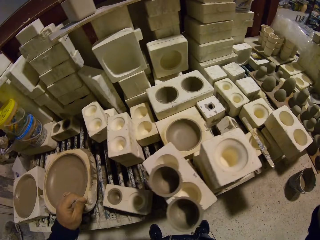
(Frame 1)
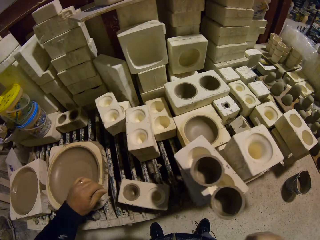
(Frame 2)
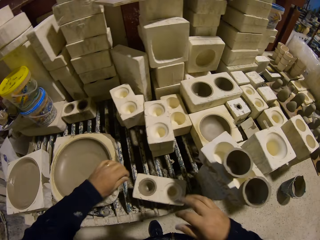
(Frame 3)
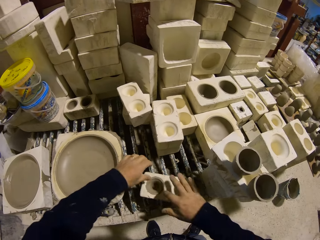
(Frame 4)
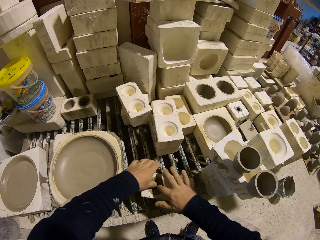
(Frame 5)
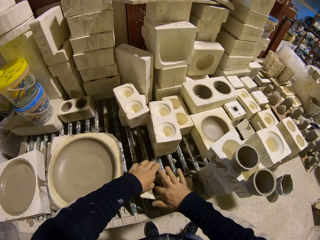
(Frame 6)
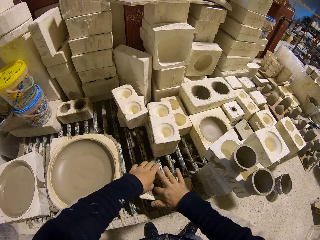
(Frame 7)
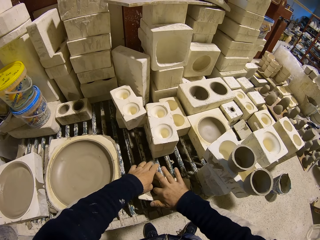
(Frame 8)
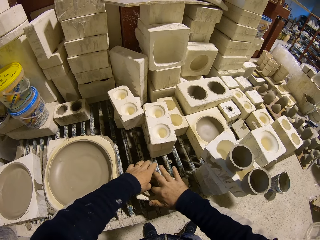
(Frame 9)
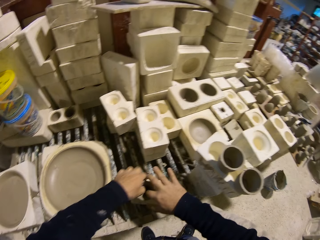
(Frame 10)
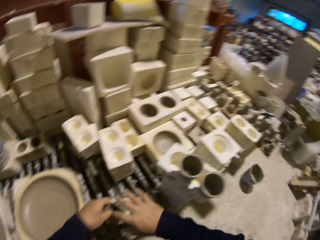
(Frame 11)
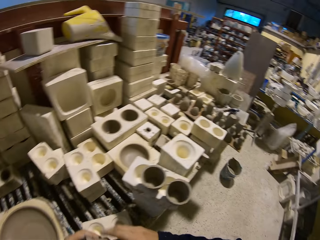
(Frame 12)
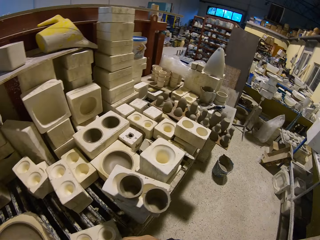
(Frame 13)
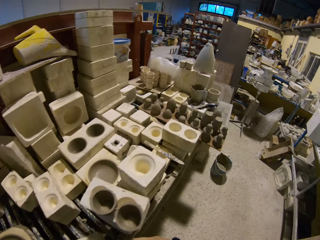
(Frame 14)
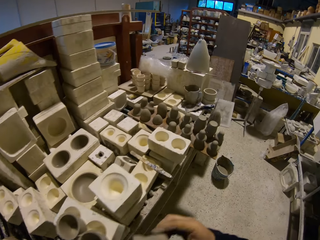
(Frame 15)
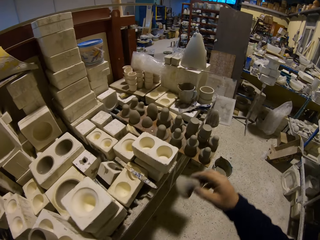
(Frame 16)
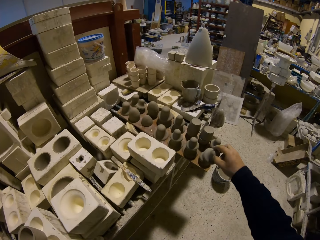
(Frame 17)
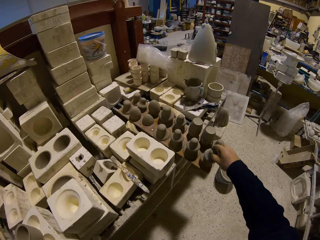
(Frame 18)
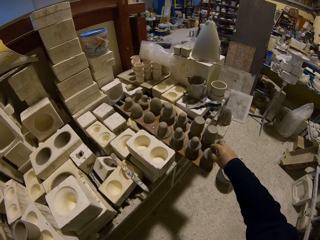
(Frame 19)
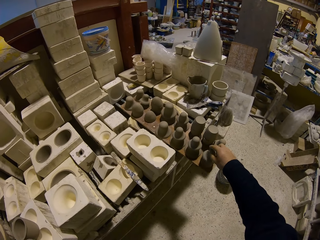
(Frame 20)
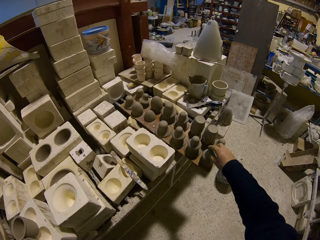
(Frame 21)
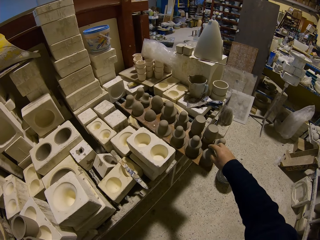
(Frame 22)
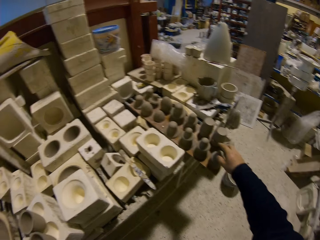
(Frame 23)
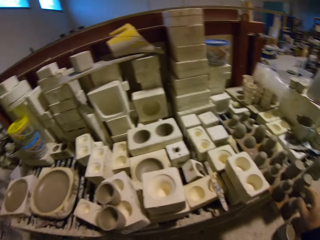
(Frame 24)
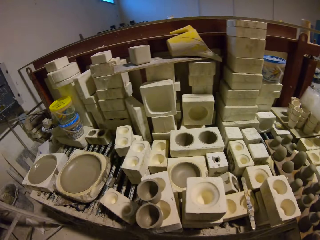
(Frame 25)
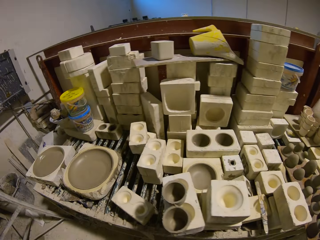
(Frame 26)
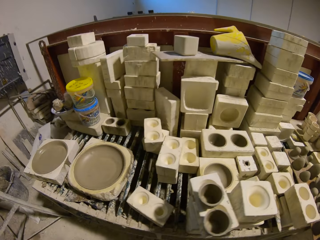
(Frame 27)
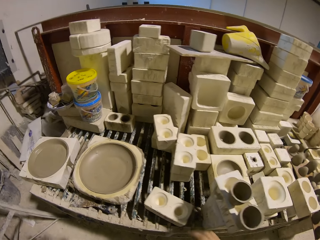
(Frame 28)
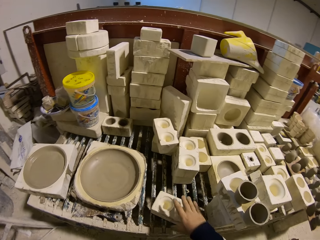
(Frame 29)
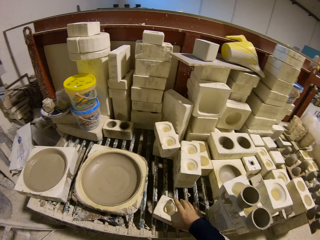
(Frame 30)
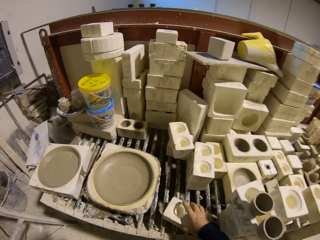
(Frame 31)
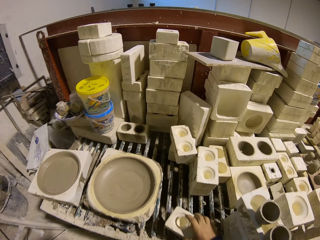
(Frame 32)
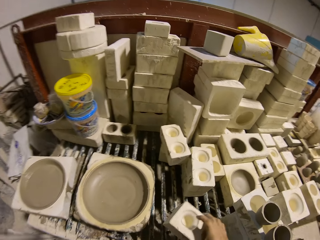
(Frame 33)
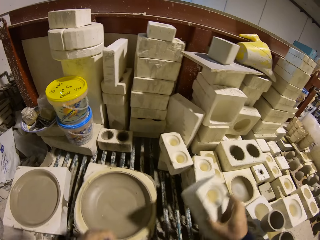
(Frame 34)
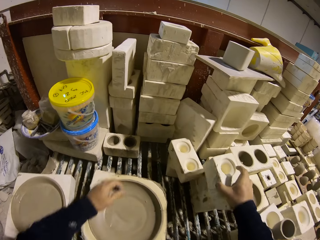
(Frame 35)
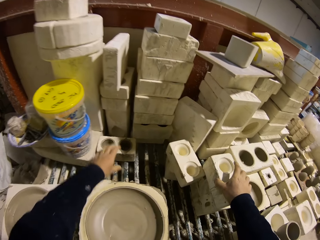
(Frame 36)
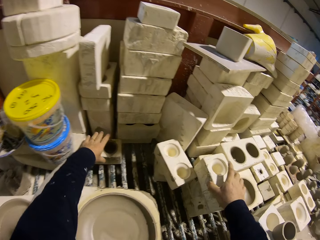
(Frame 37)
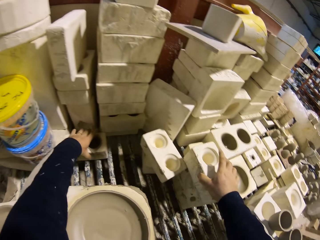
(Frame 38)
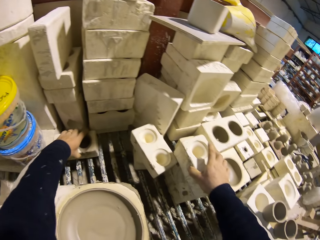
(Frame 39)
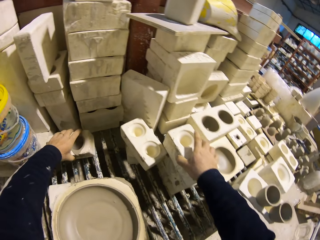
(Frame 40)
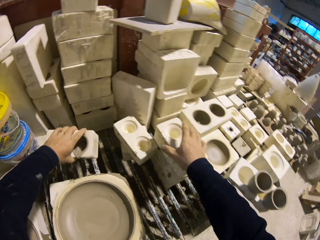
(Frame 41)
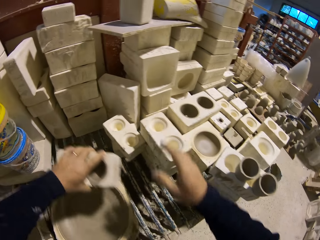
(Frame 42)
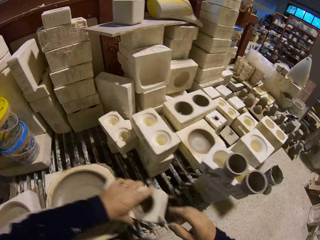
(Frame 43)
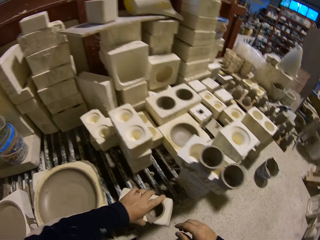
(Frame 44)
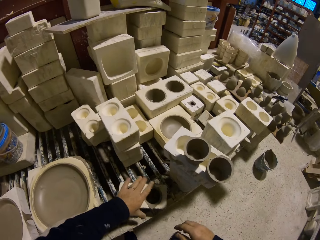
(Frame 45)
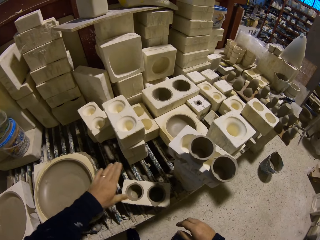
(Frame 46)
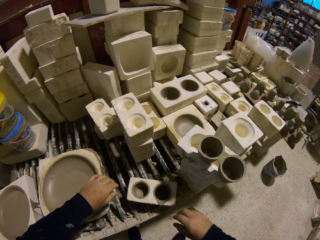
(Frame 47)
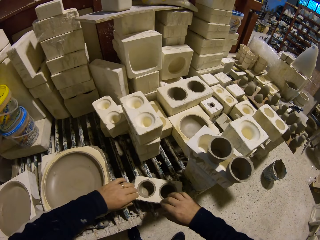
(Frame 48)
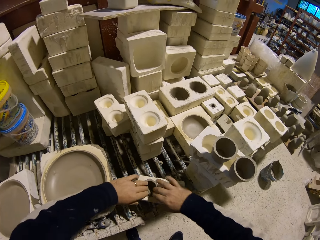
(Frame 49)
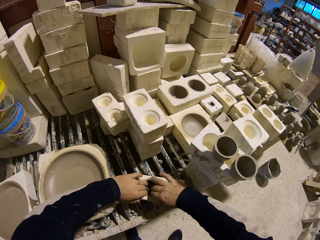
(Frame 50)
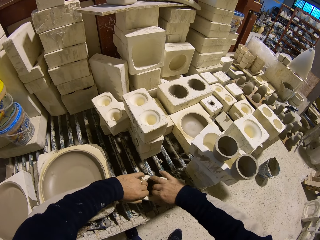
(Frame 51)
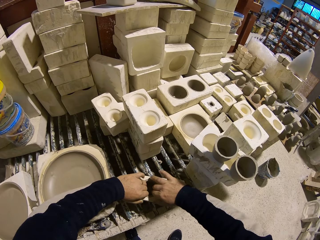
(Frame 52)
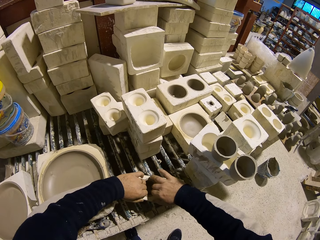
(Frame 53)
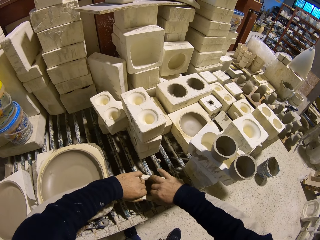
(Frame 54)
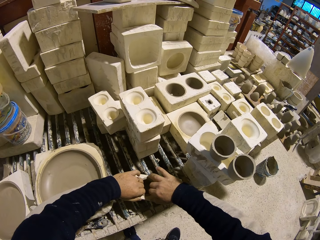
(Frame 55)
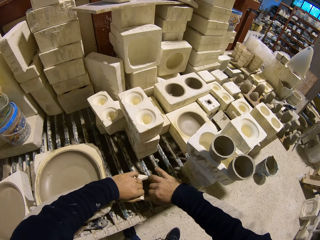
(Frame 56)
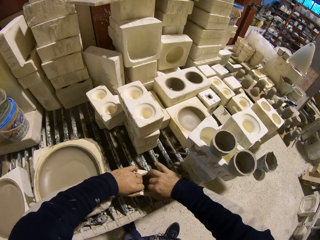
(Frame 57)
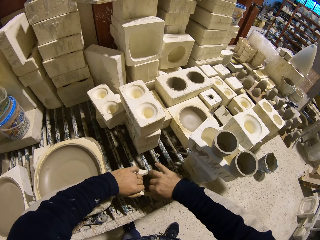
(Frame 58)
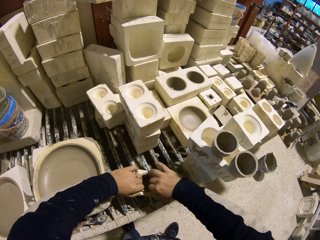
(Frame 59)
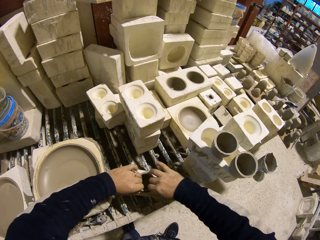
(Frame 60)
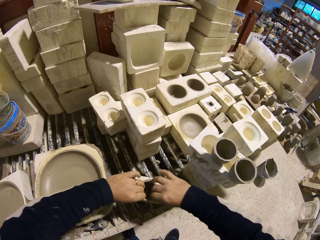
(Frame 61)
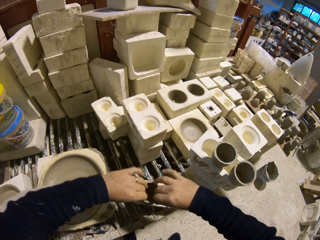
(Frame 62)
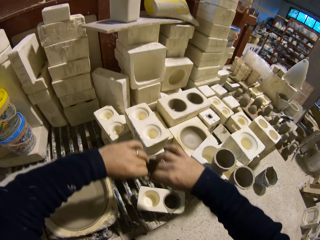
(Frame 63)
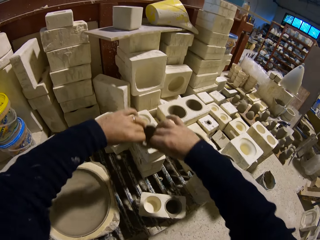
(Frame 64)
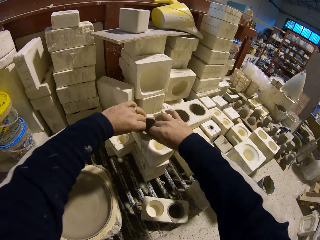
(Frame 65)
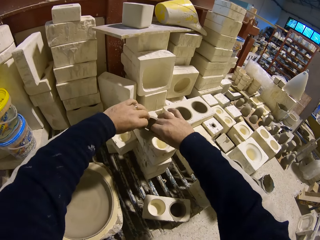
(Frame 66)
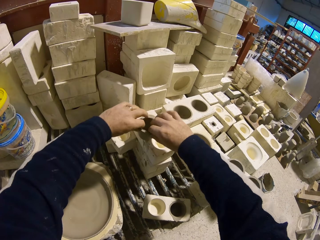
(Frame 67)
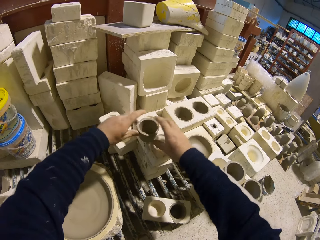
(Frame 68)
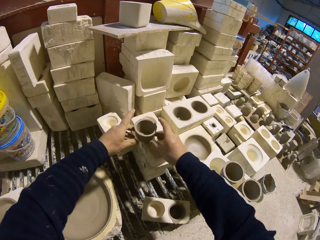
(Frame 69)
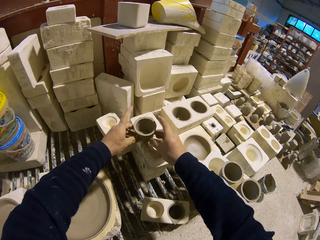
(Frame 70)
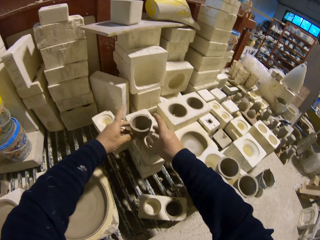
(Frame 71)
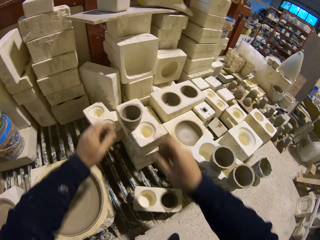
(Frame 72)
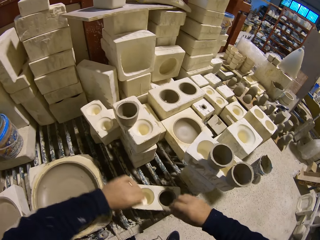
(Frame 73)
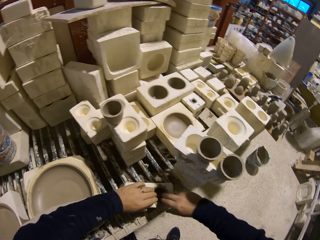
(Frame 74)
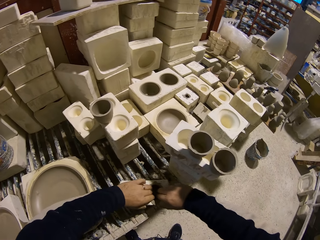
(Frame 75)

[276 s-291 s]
The camera wearer places the vase on top of other vases. They remove the vase clay from the mold. They place the vase on top of other vases. They move the mold. They pick up a mold. They put a brick on the metal. They remove the pottery clay mold from the mold. They place the pottery clay mold on top of the mold.

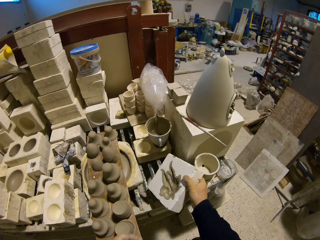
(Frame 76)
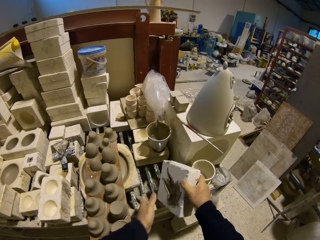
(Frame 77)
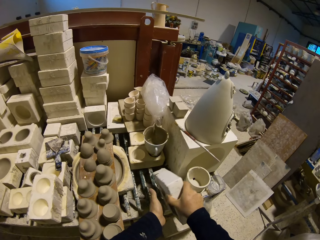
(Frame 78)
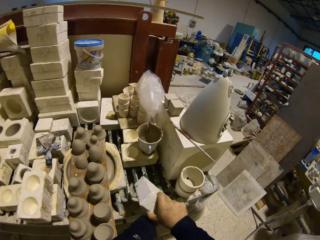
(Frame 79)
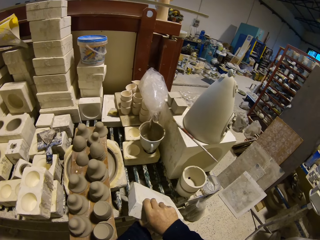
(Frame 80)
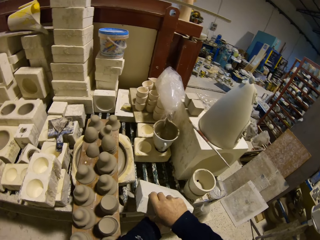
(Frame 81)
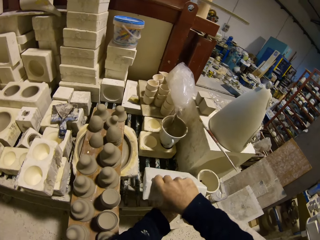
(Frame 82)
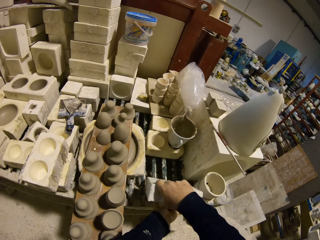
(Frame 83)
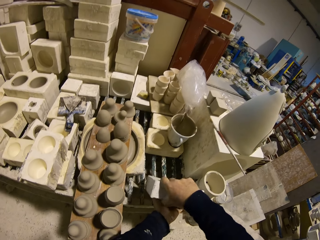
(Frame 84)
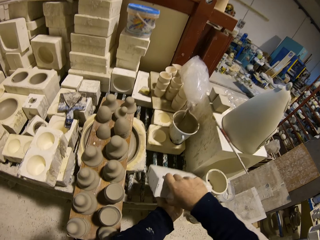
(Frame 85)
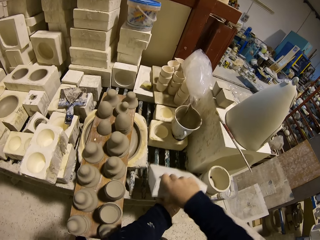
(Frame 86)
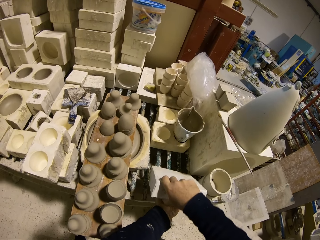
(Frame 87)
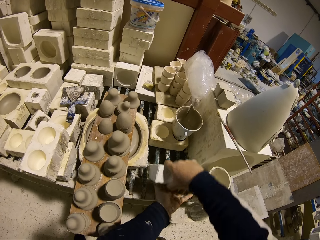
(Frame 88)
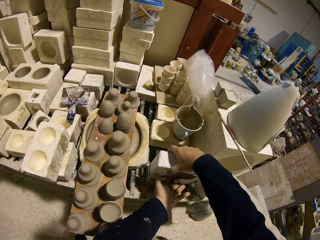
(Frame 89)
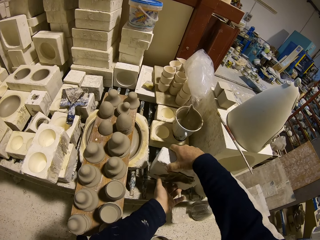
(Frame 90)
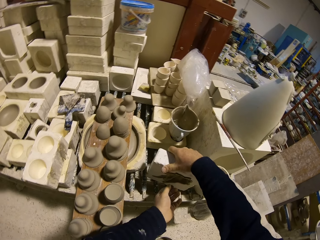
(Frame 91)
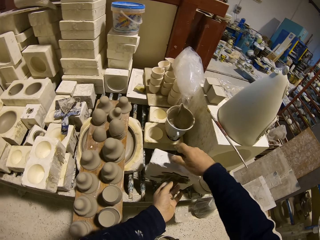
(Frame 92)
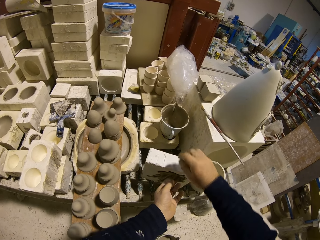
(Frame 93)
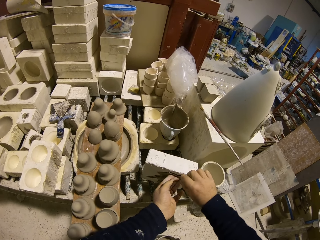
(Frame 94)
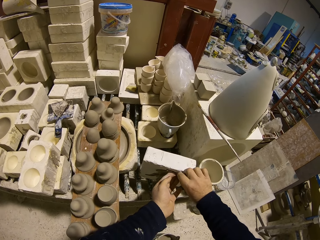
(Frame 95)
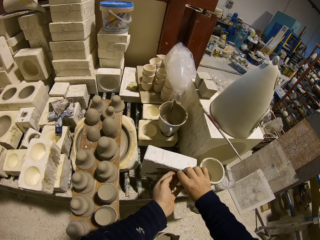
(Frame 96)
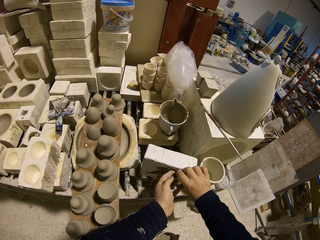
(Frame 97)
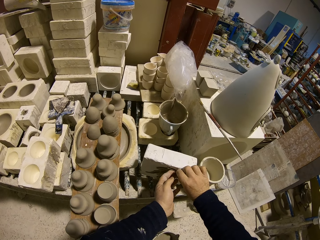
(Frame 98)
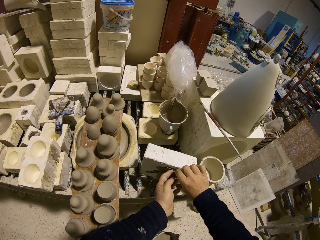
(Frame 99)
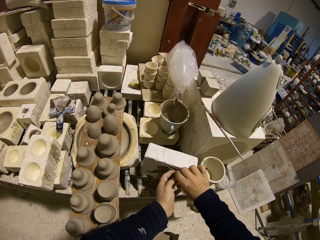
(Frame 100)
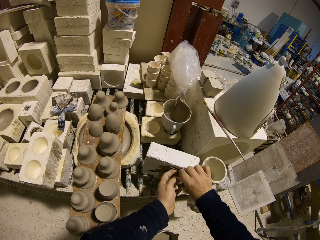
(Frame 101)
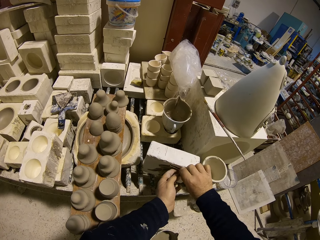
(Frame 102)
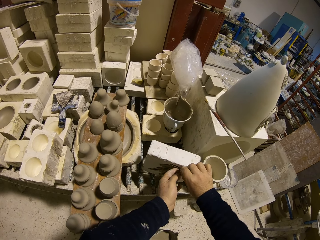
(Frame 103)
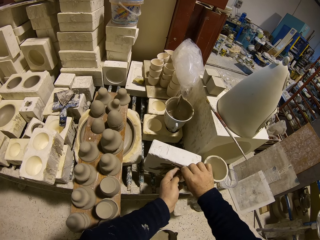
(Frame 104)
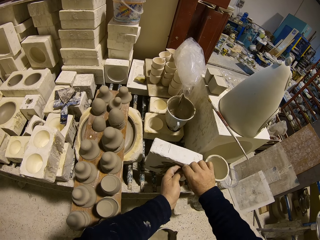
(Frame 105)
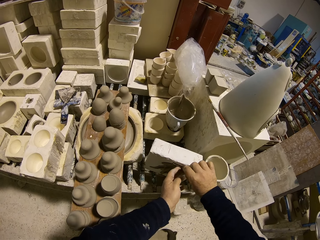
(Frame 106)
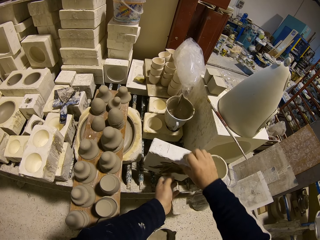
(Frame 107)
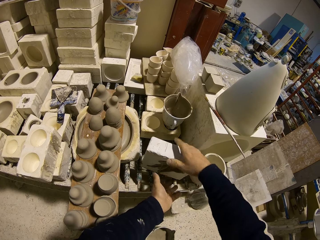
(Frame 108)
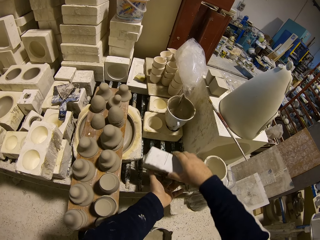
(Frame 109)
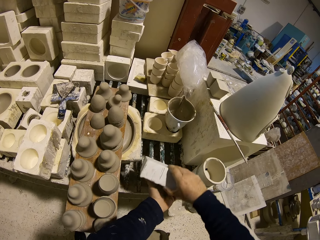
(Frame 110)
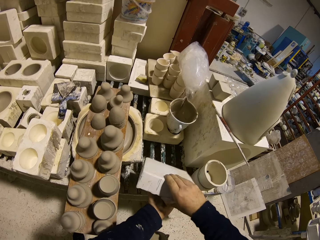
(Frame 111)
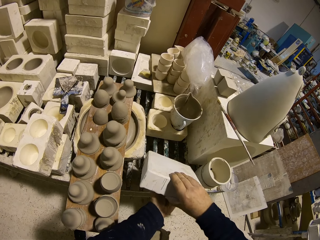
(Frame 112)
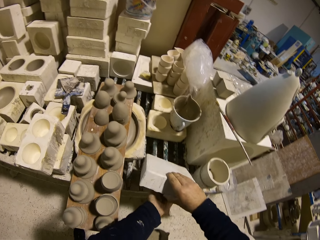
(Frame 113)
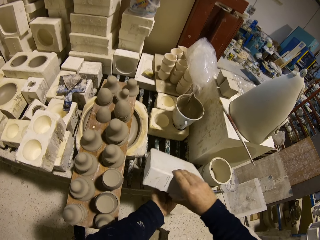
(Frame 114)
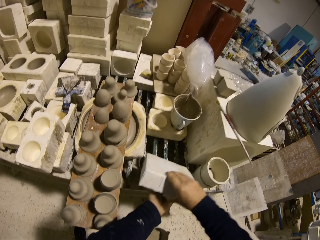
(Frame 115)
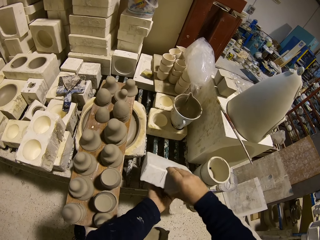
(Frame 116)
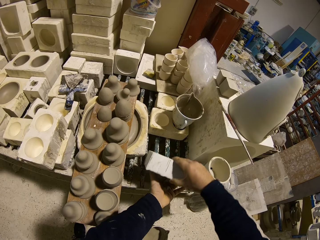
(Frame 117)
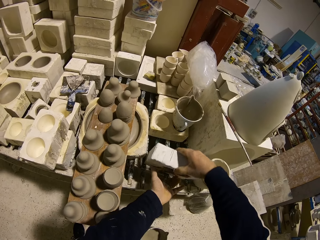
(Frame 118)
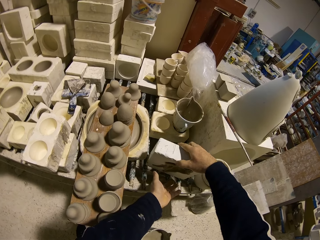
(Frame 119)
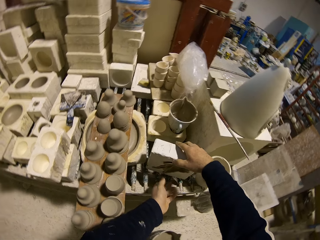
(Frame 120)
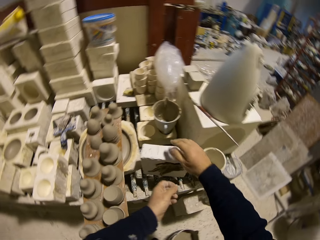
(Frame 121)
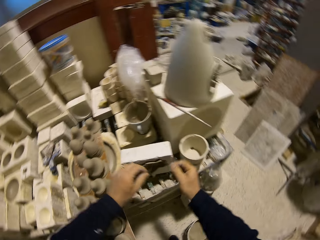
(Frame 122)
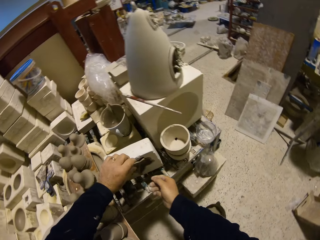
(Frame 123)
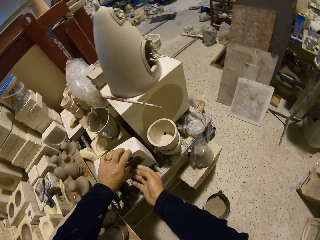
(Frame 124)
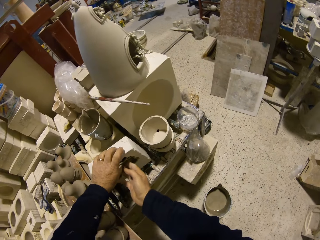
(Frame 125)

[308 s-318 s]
The camera wearer picks up a mold. They hit a brick on the metal. They remove the pottery clay mold from the mold. They touch the moulding. They hit the brick on the metal.
